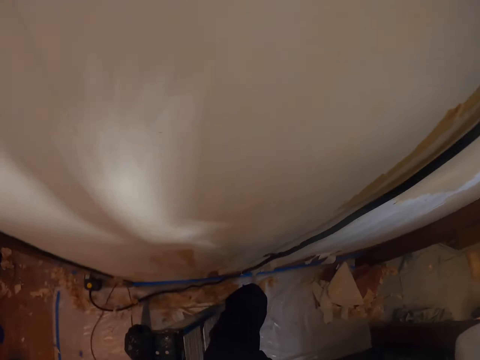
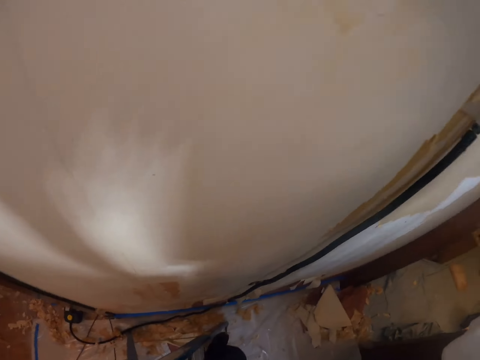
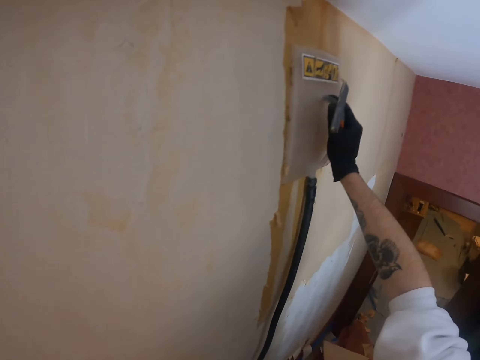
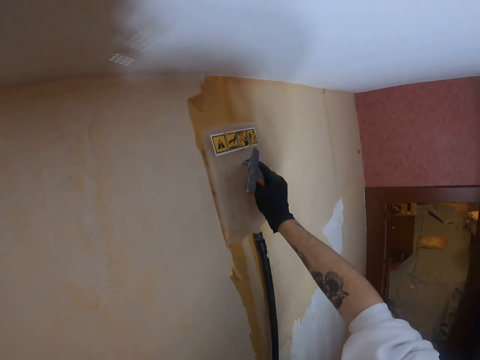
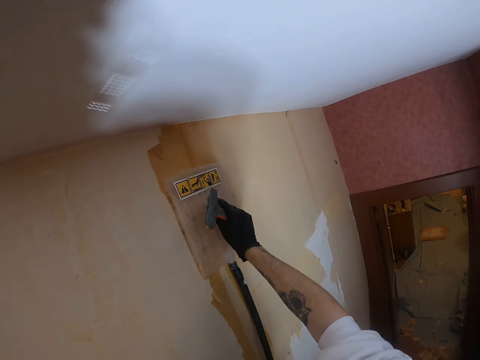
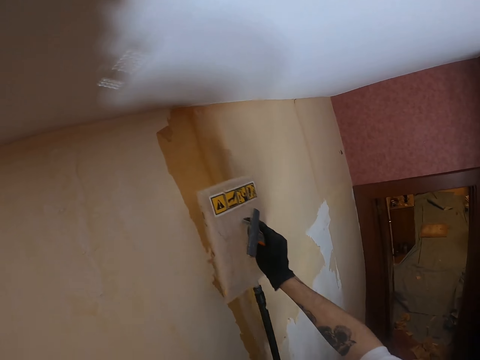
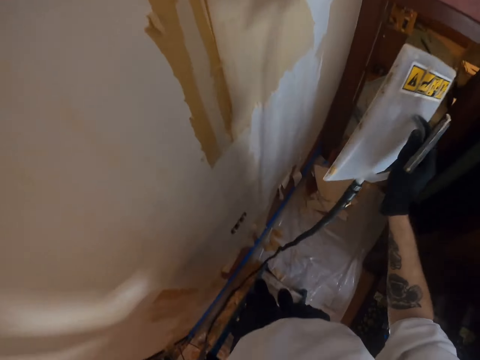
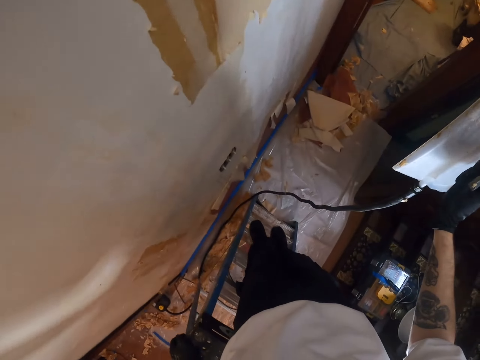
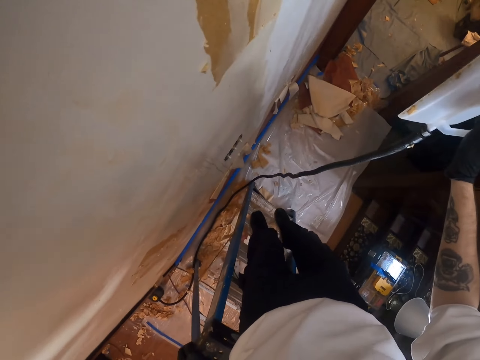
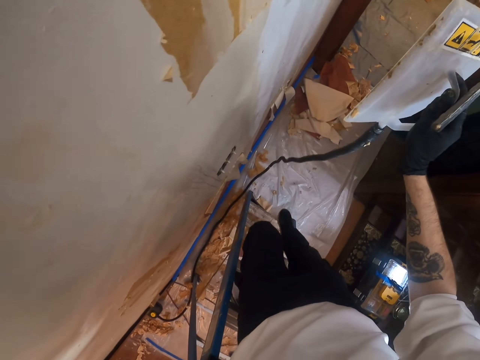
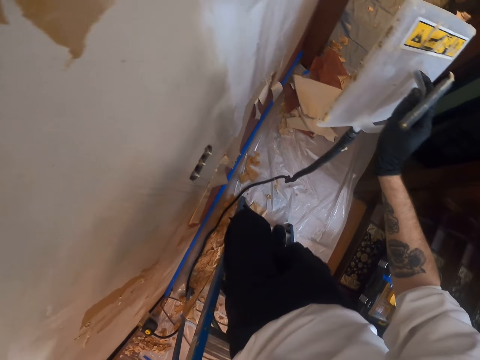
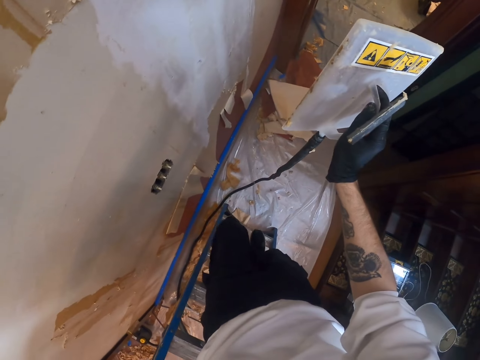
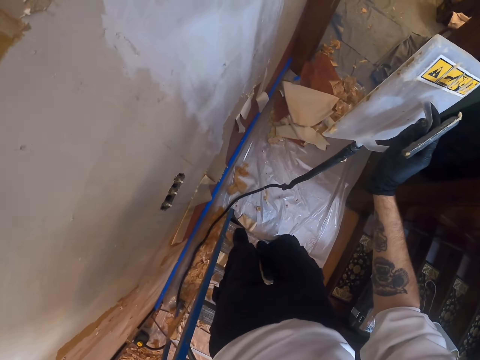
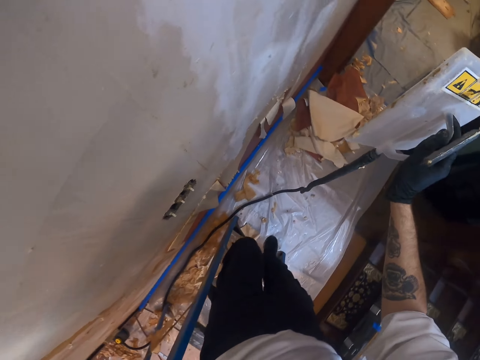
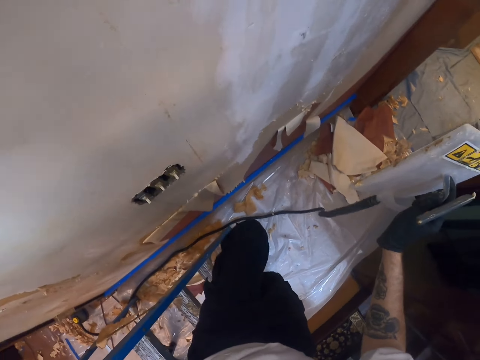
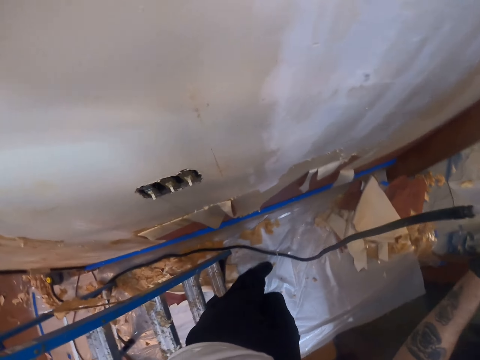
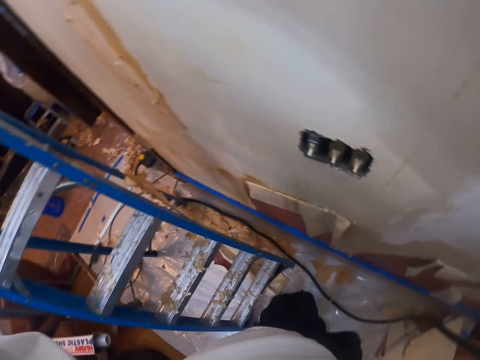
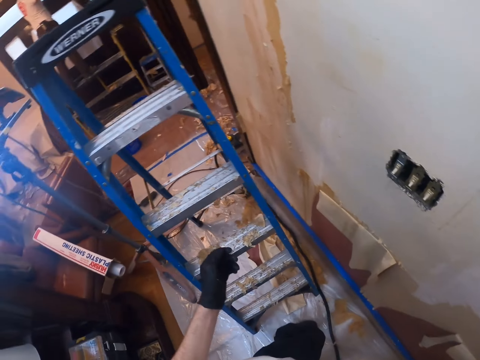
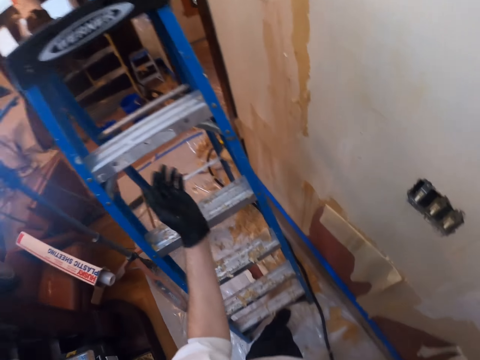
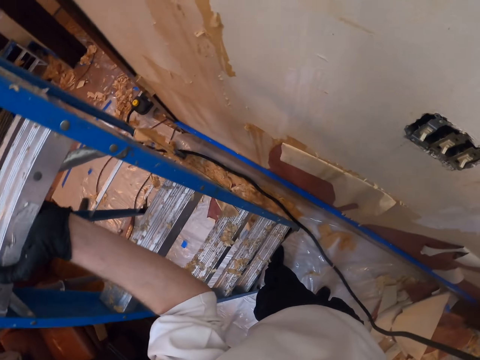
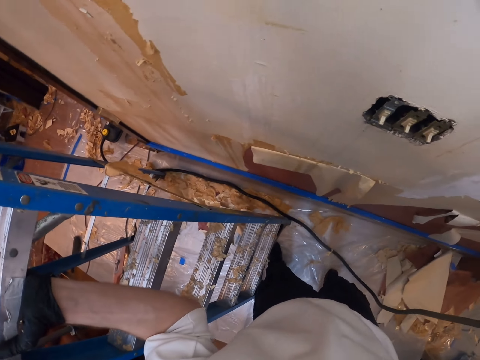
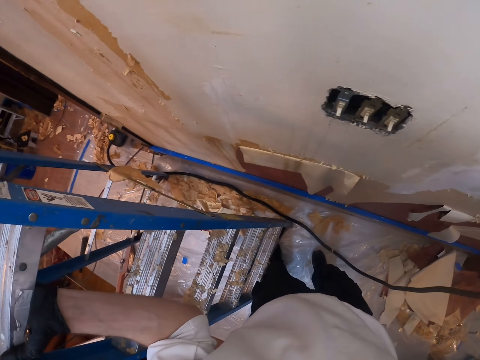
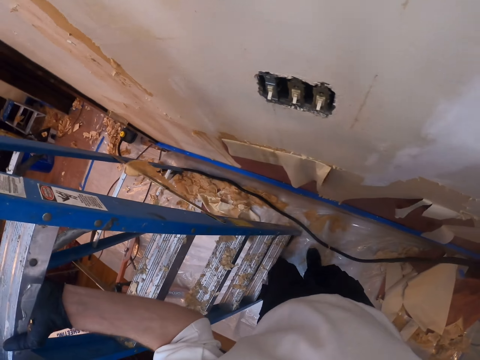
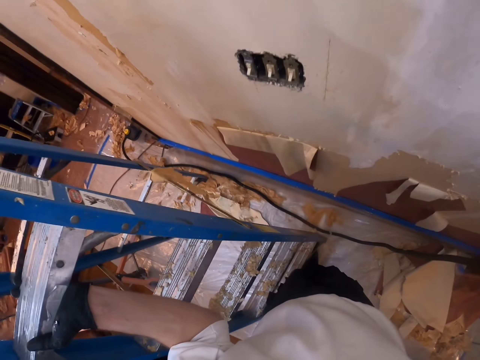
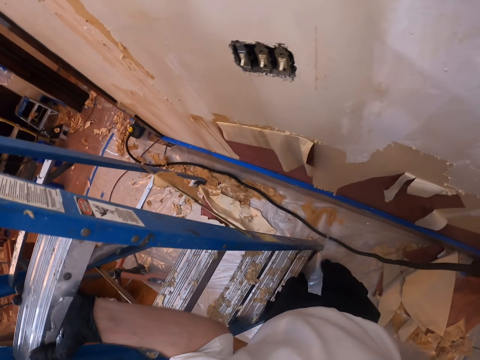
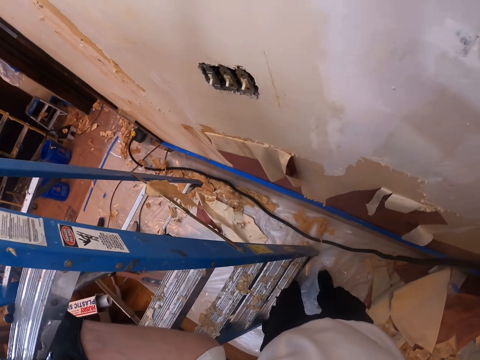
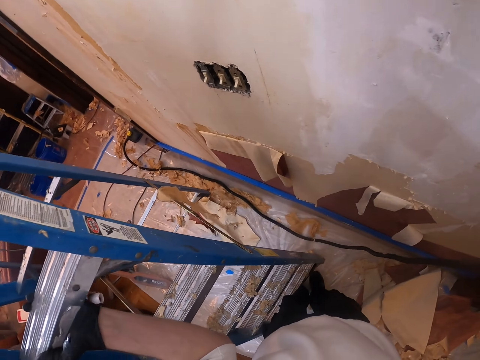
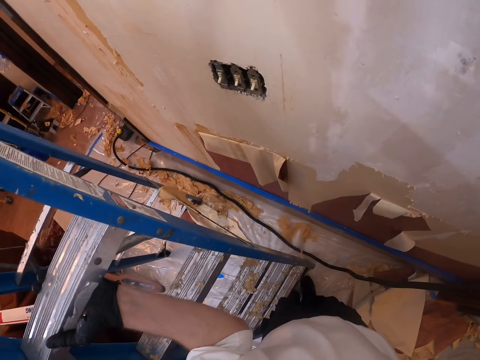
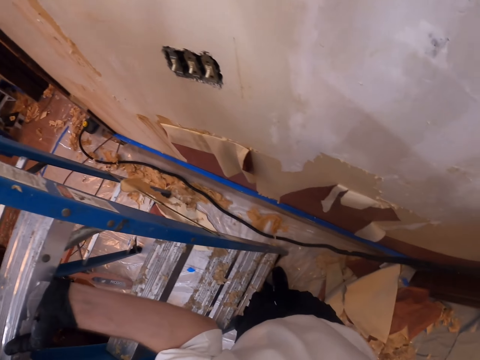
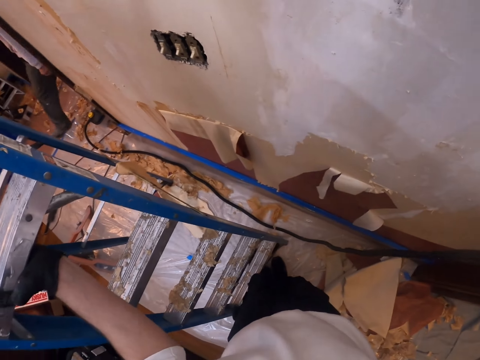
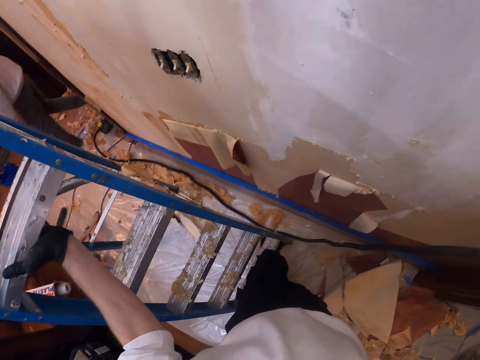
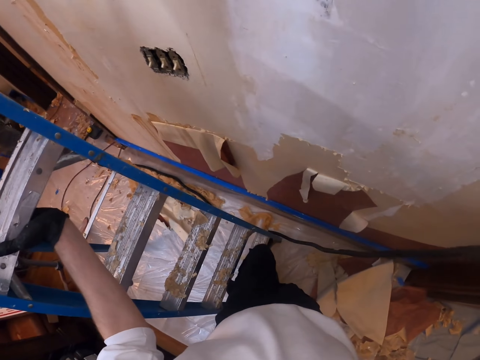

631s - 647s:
The camera wearer lifts the plastic float. They look around. They get off the ladder. They remove something from the wall. They look around. They push the ladder. They carry the ladder closer. They make a step. They push the ladder. They make a step.

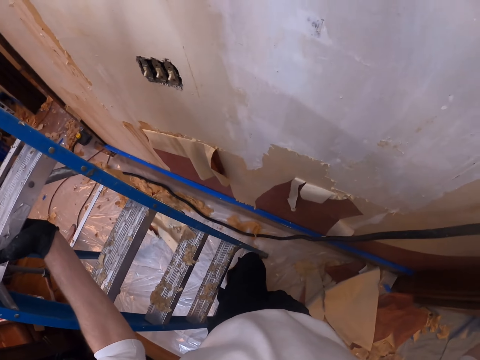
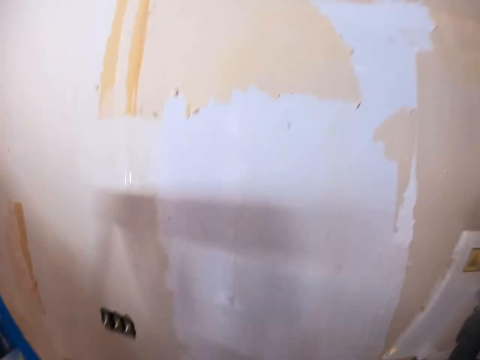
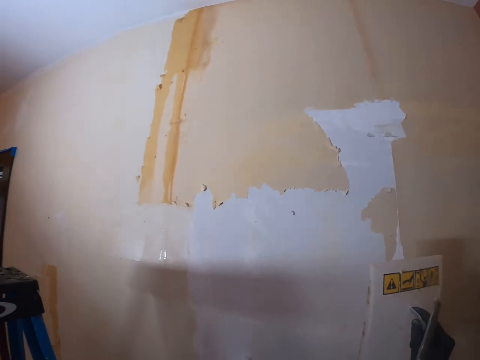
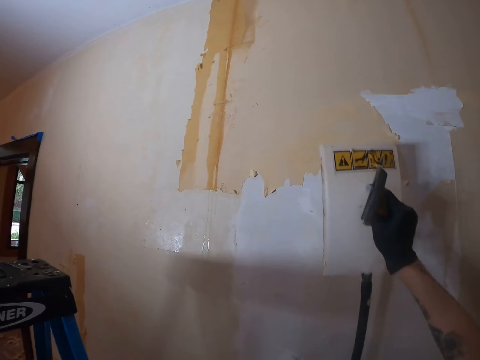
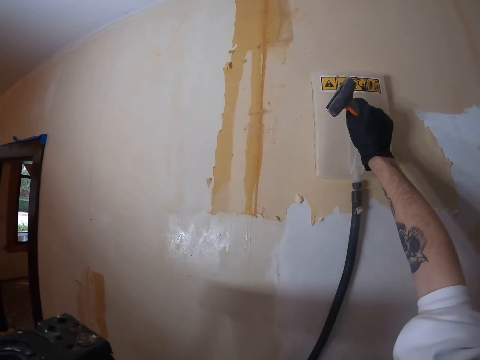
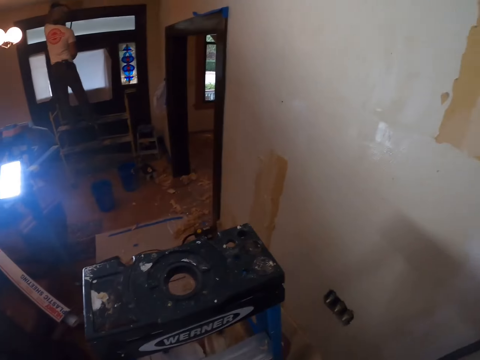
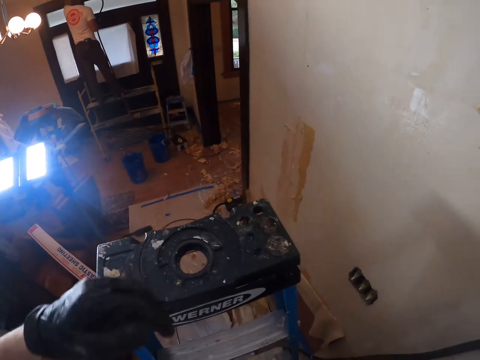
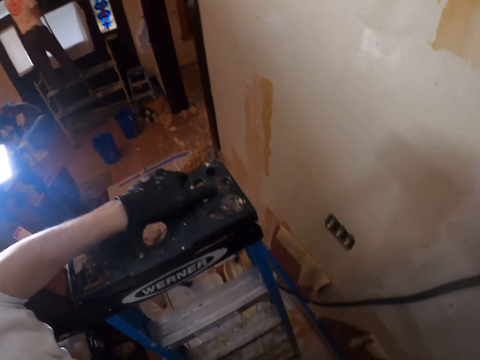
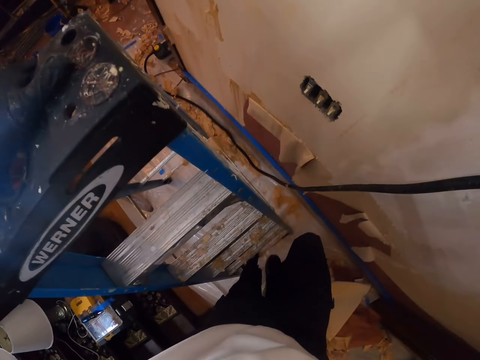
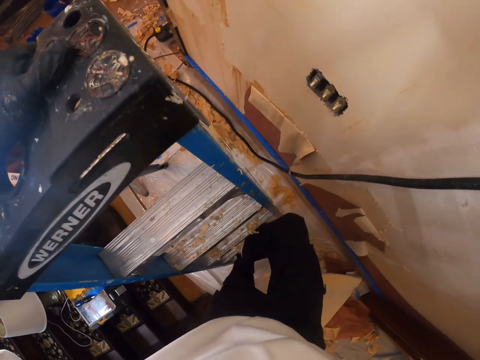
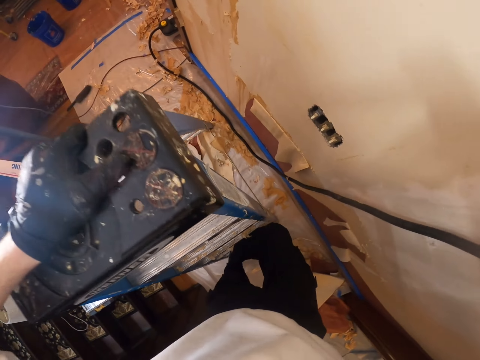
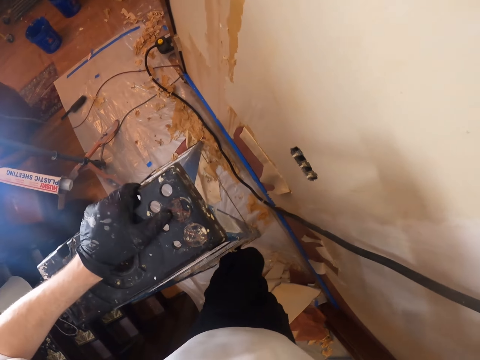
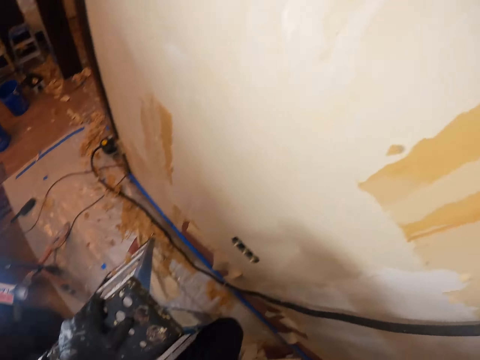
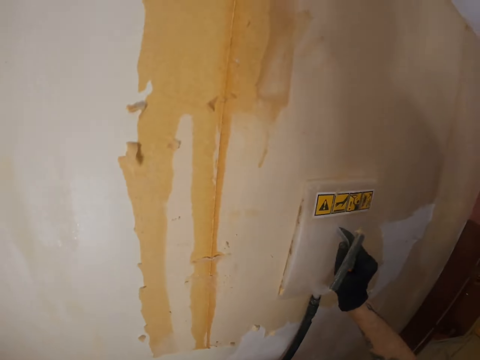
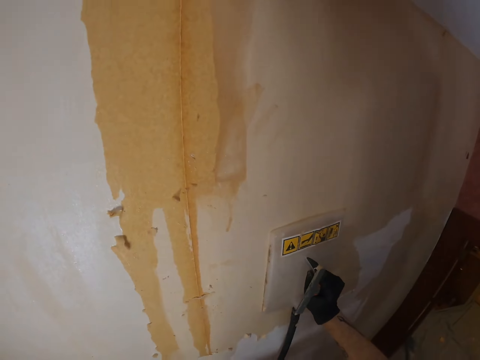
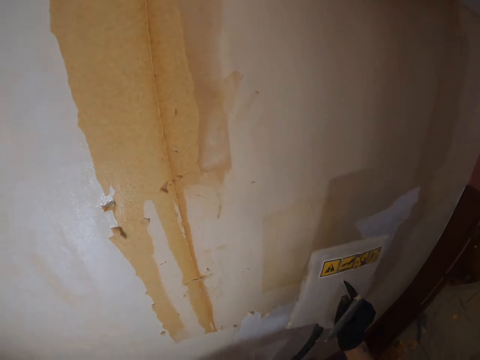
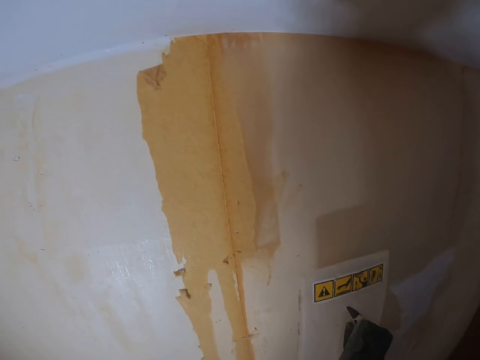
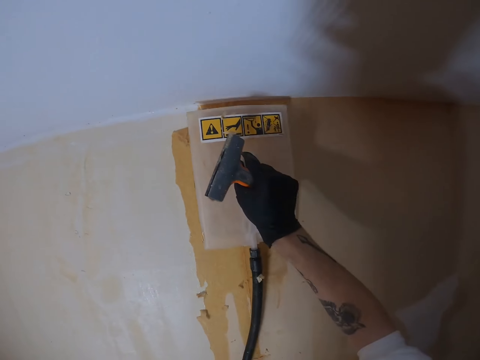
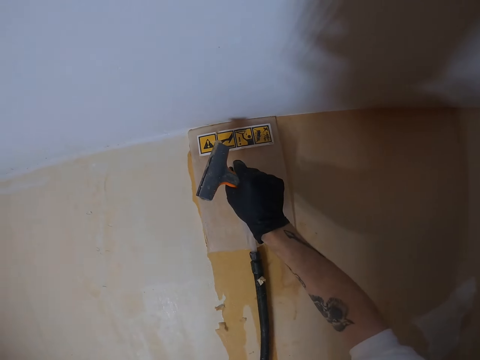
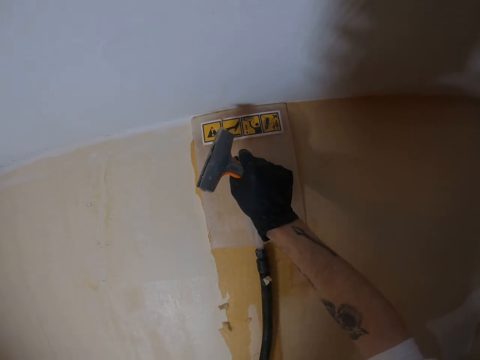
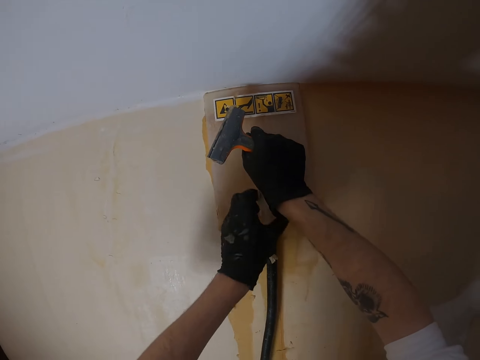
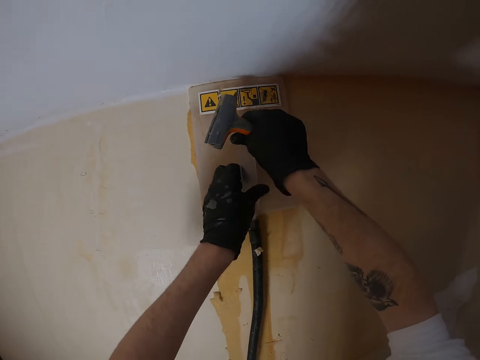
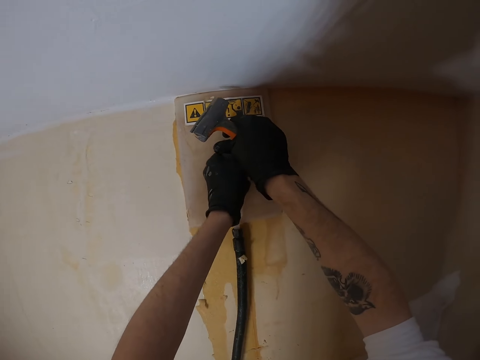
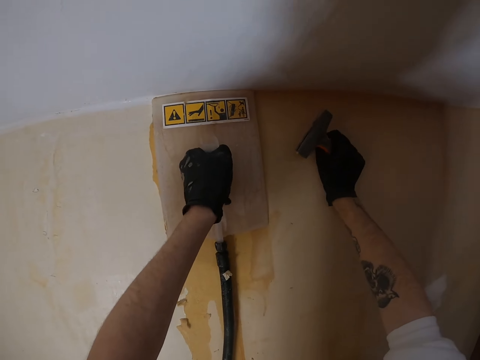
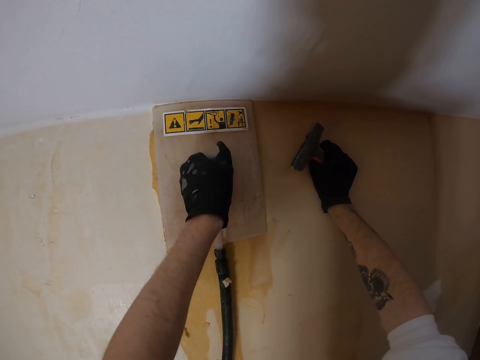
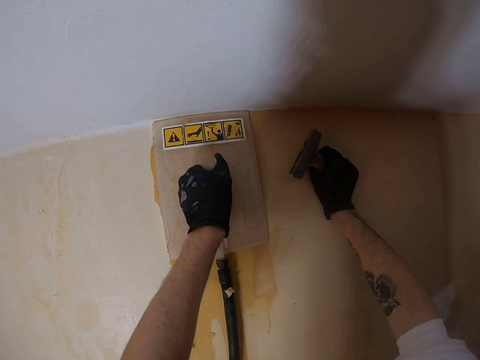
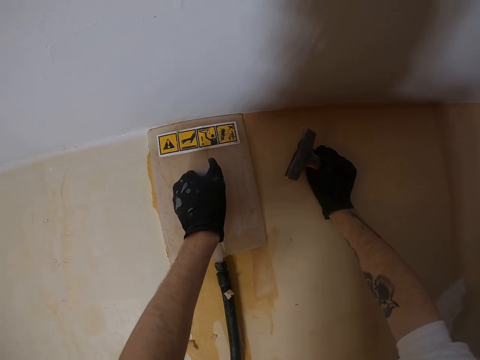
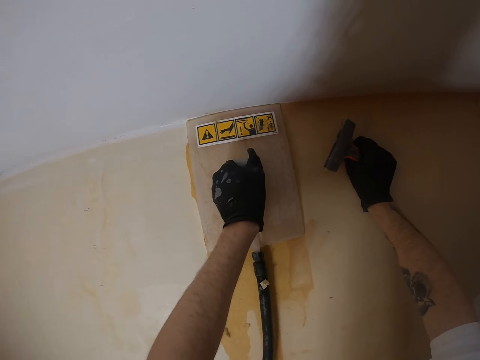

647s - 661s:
The camera wearer lifts the plastic float. They look up. They place the plastic float on the wall. They look around. They hold the ladder. They climb the ladder. They look around. They lift the plastic float. They place the plastic float on the wall. They press the plastic float on the wall. They lift the left hand. They press the plastic float on the wall. They move the right hand. They press the plastic float on the wall.
